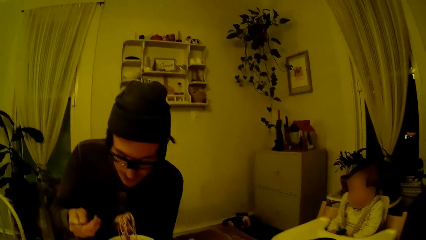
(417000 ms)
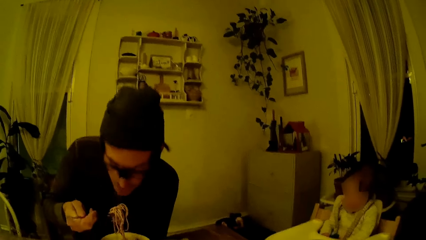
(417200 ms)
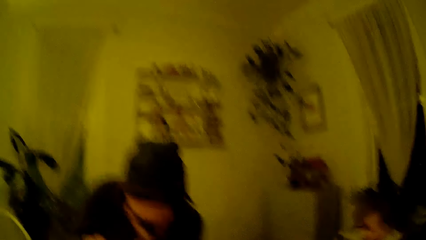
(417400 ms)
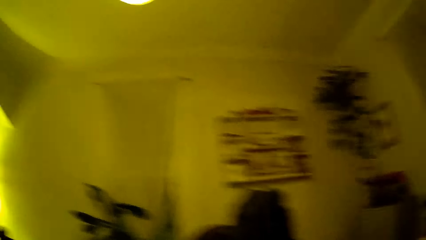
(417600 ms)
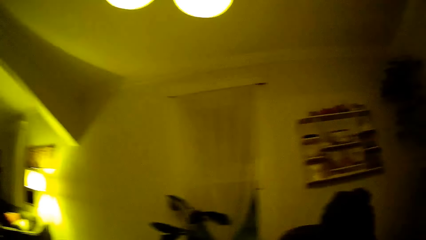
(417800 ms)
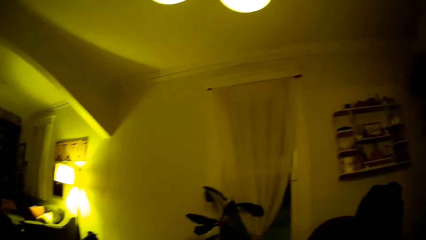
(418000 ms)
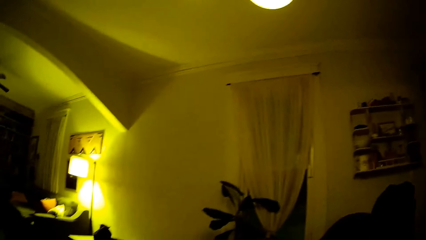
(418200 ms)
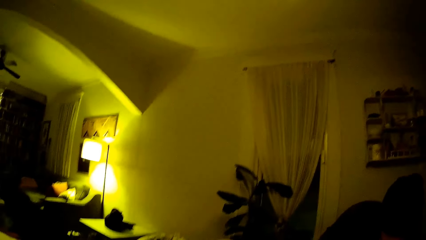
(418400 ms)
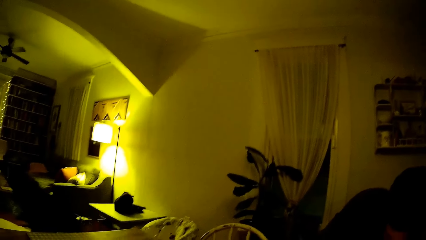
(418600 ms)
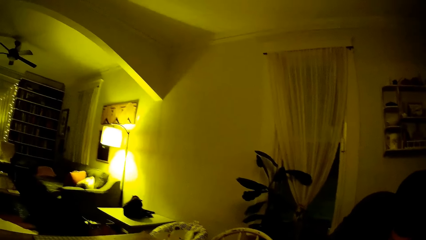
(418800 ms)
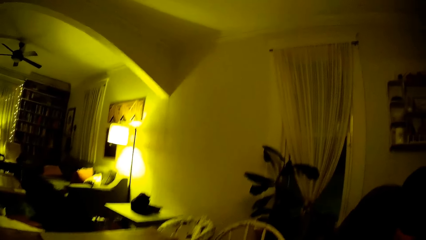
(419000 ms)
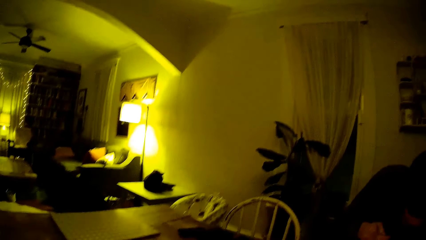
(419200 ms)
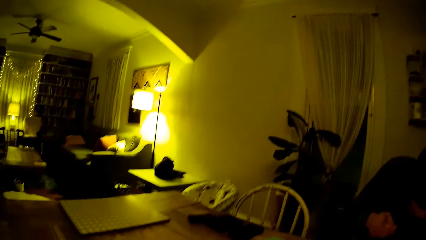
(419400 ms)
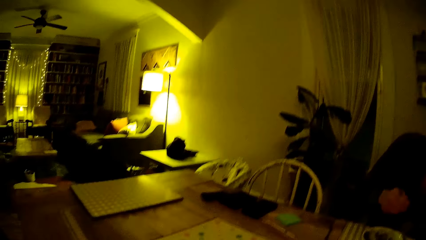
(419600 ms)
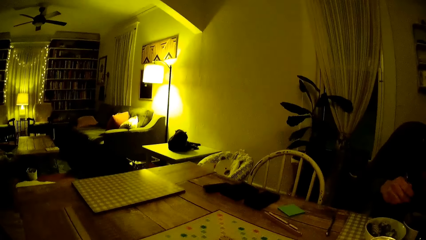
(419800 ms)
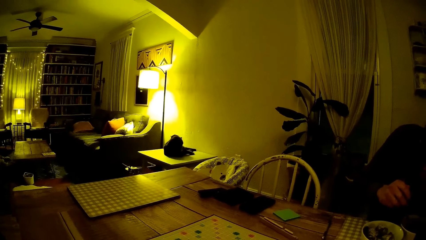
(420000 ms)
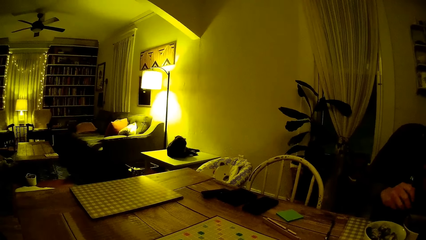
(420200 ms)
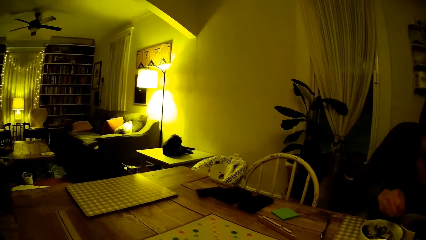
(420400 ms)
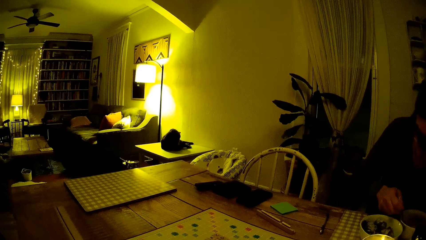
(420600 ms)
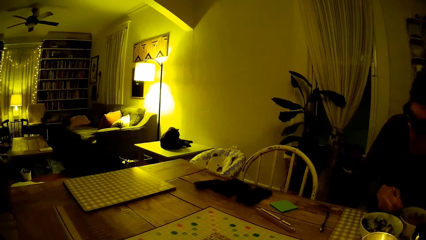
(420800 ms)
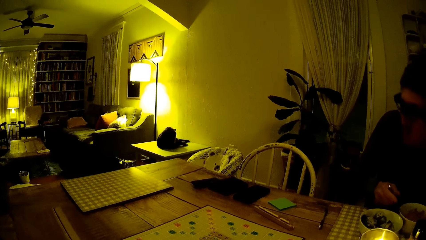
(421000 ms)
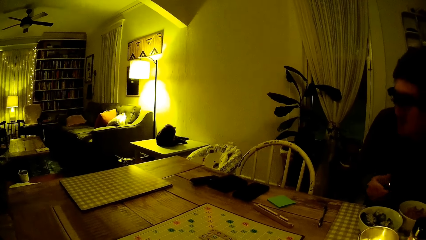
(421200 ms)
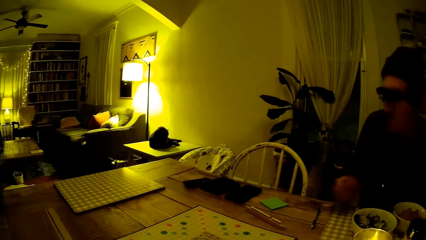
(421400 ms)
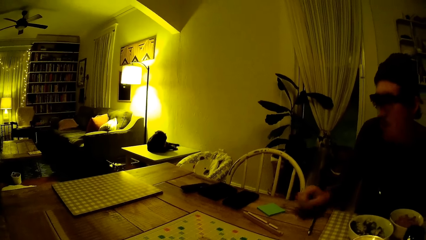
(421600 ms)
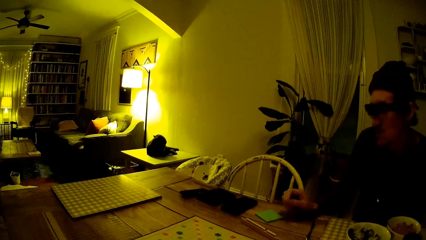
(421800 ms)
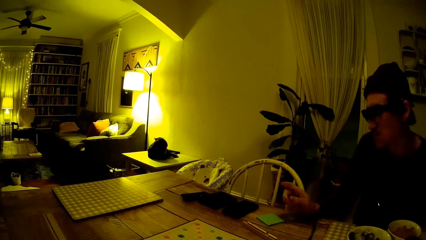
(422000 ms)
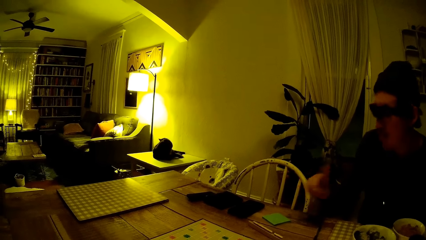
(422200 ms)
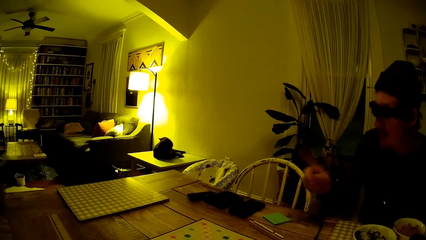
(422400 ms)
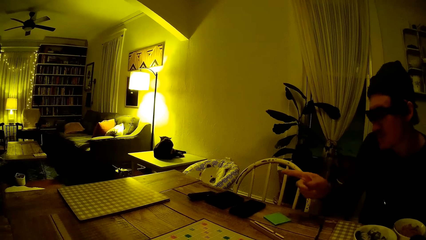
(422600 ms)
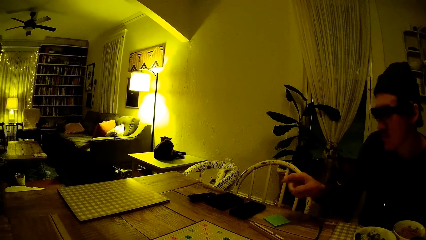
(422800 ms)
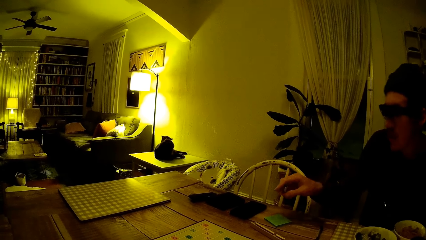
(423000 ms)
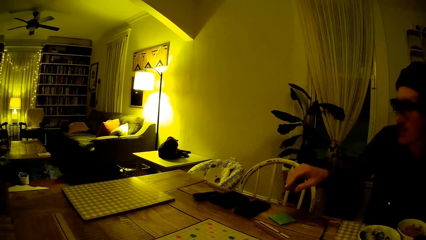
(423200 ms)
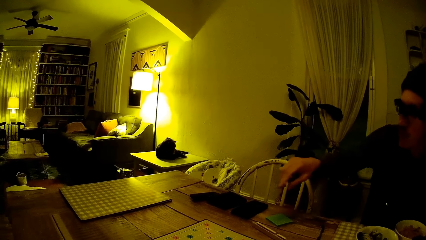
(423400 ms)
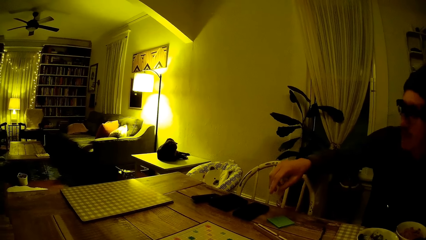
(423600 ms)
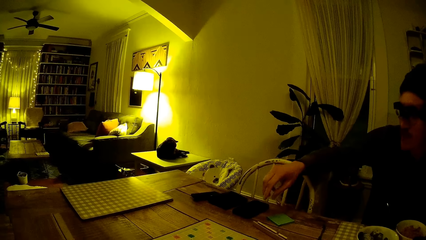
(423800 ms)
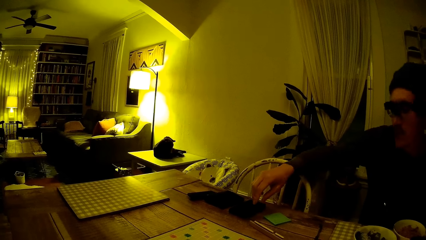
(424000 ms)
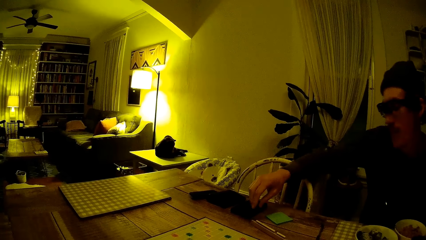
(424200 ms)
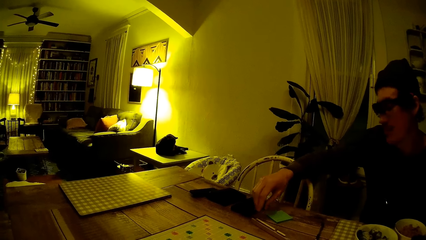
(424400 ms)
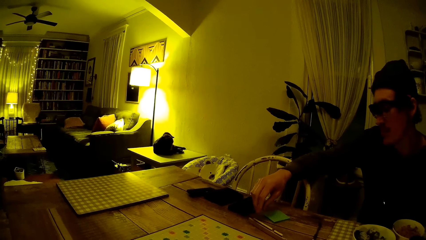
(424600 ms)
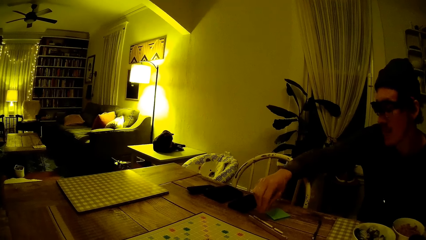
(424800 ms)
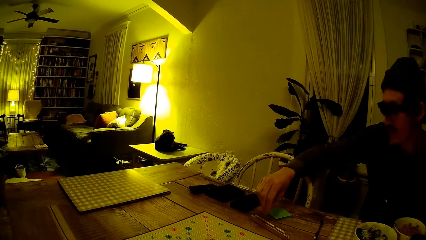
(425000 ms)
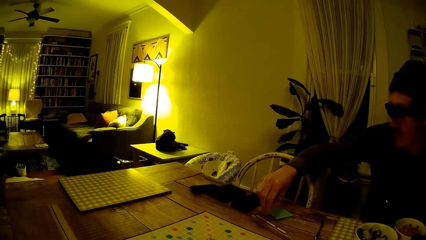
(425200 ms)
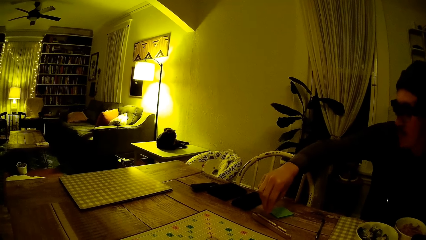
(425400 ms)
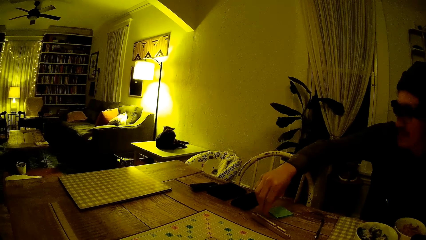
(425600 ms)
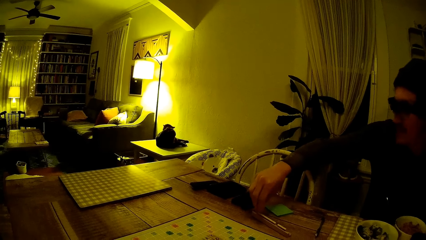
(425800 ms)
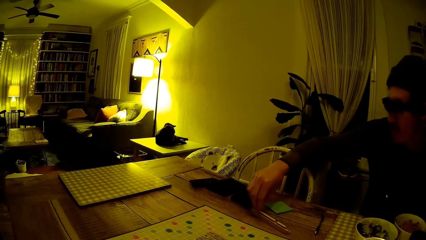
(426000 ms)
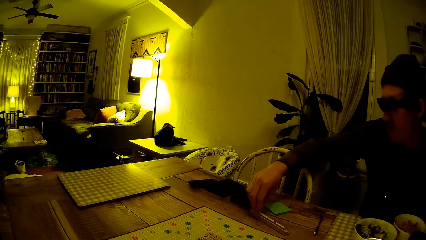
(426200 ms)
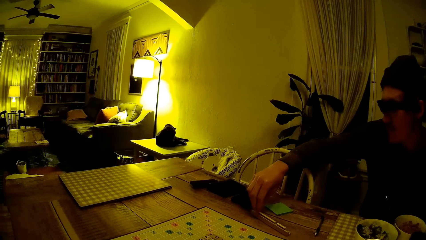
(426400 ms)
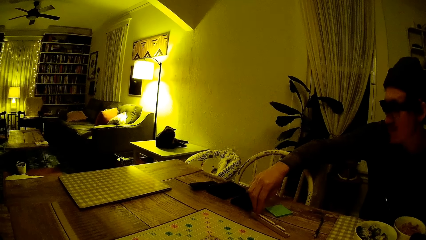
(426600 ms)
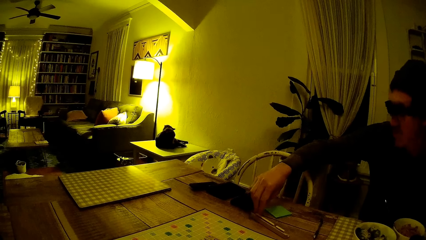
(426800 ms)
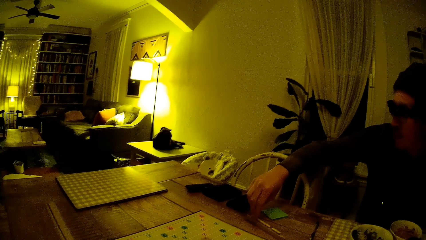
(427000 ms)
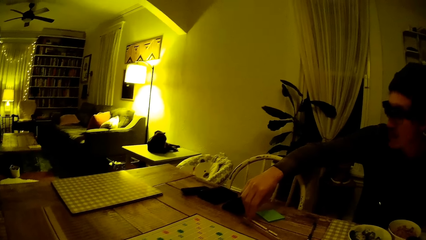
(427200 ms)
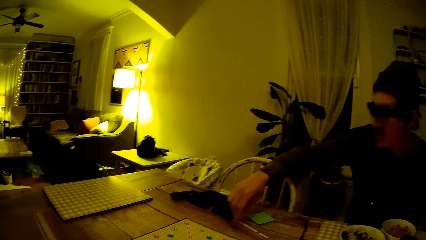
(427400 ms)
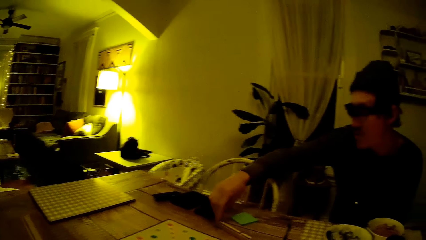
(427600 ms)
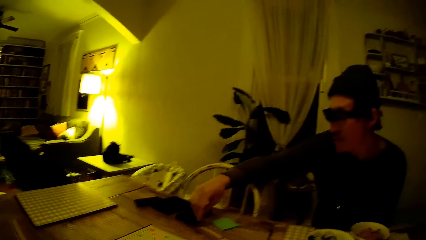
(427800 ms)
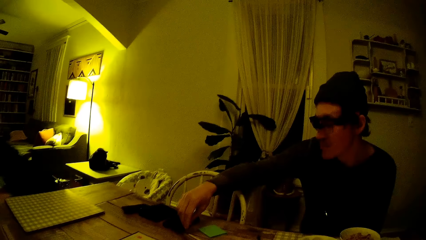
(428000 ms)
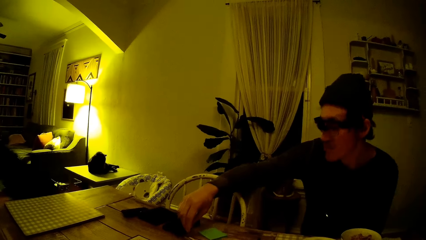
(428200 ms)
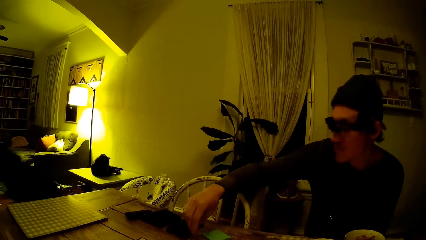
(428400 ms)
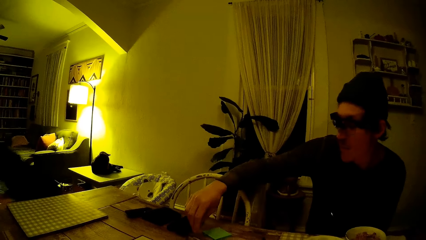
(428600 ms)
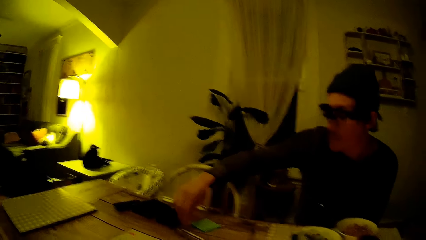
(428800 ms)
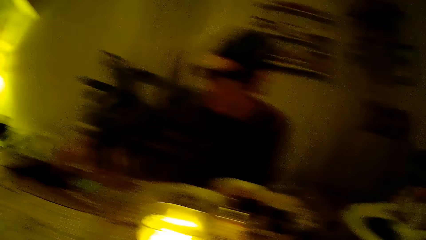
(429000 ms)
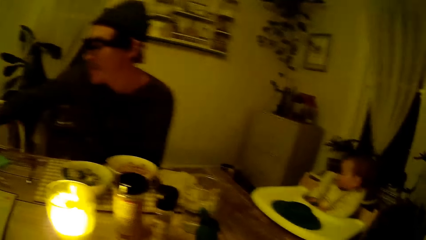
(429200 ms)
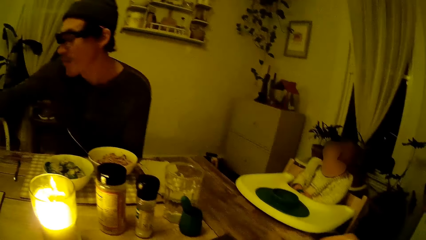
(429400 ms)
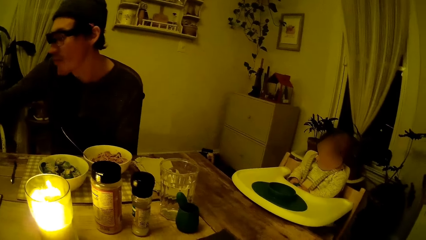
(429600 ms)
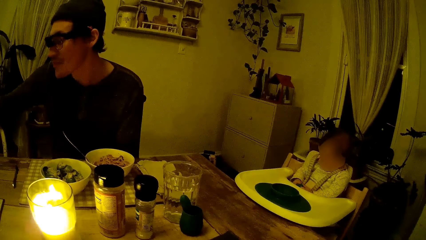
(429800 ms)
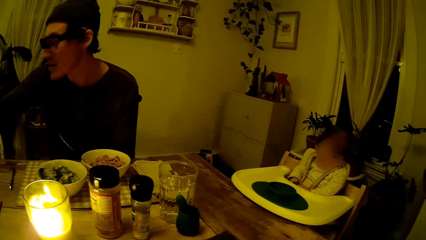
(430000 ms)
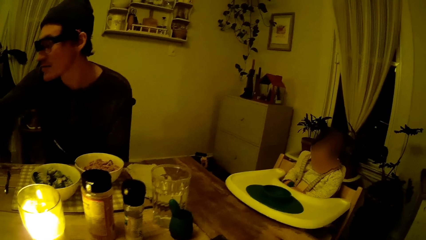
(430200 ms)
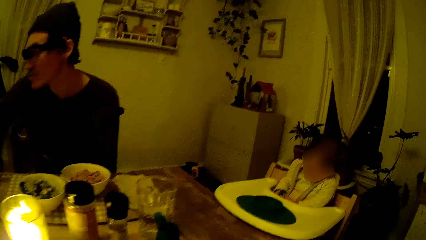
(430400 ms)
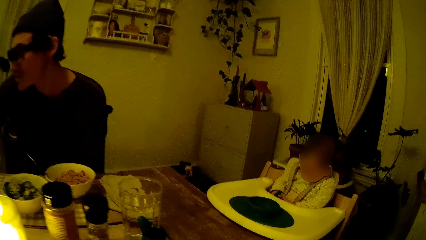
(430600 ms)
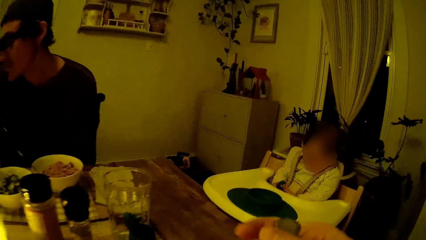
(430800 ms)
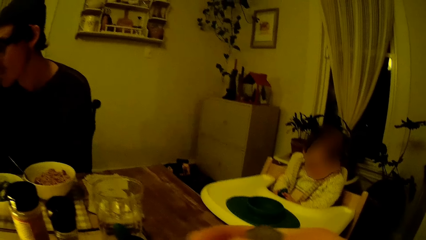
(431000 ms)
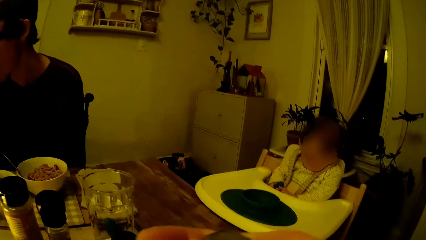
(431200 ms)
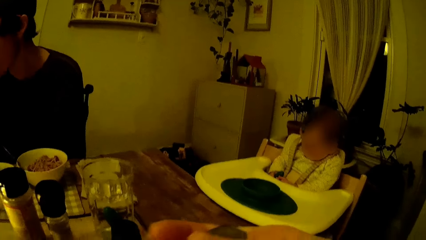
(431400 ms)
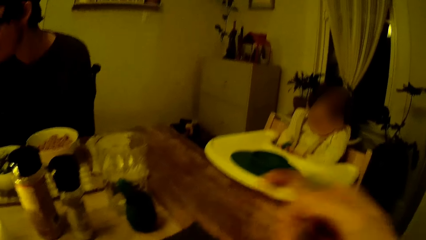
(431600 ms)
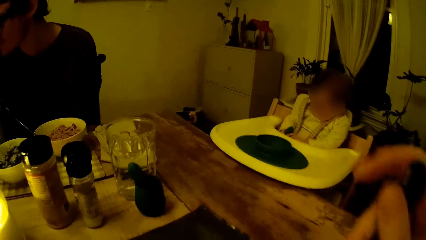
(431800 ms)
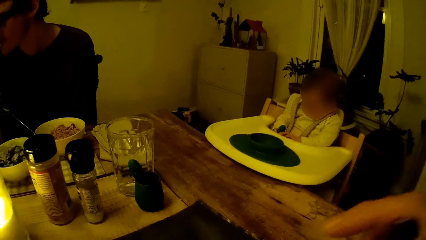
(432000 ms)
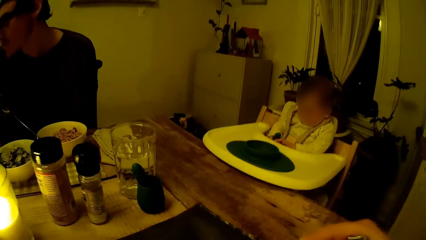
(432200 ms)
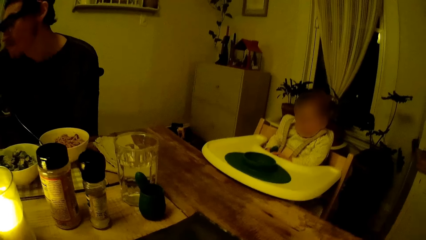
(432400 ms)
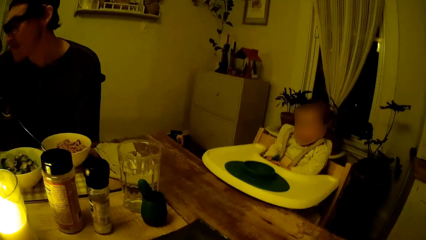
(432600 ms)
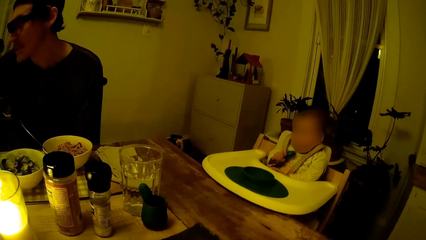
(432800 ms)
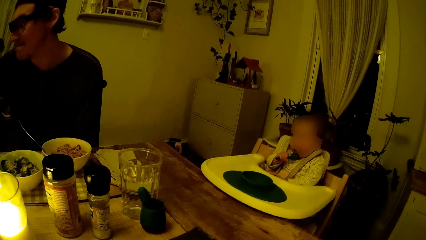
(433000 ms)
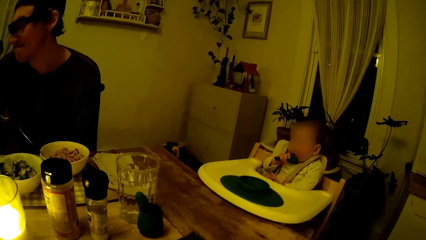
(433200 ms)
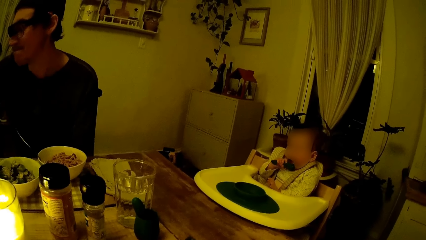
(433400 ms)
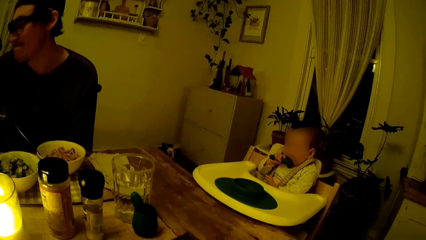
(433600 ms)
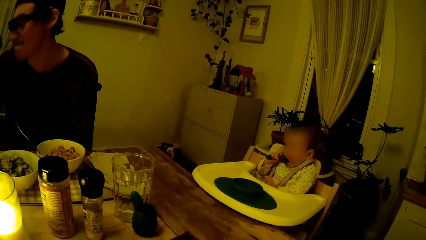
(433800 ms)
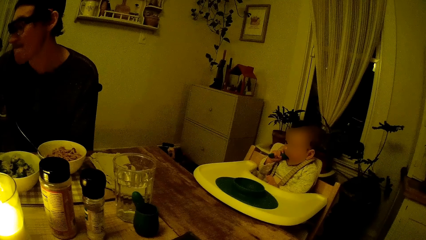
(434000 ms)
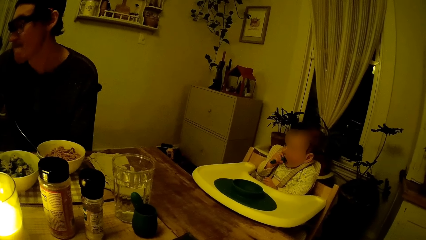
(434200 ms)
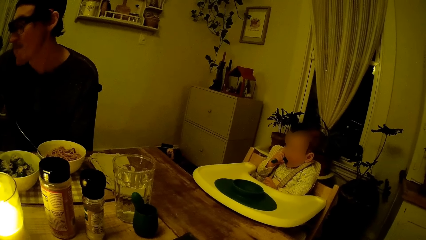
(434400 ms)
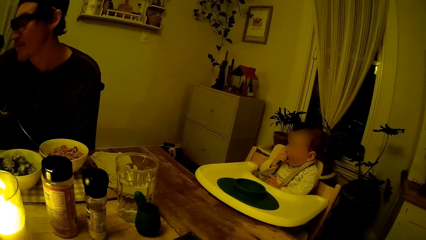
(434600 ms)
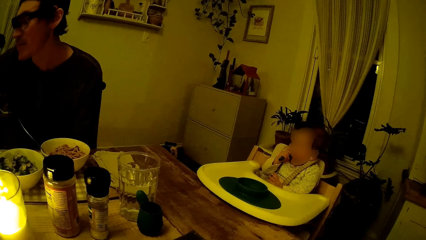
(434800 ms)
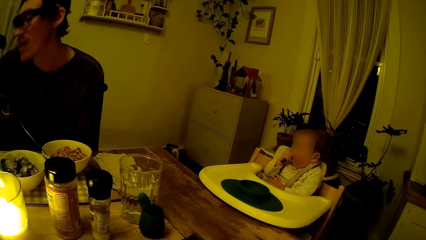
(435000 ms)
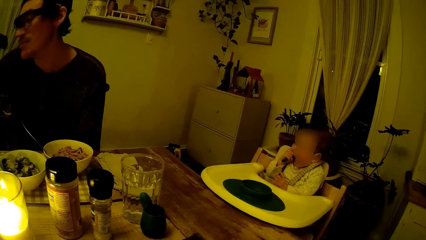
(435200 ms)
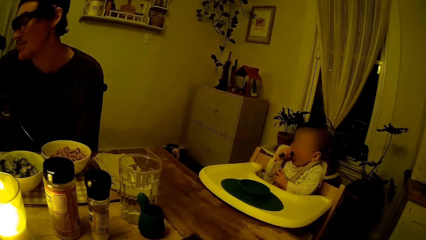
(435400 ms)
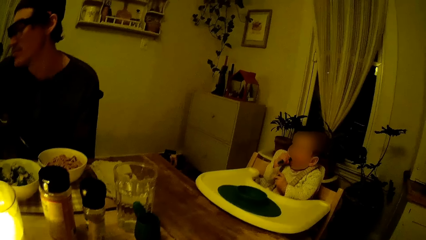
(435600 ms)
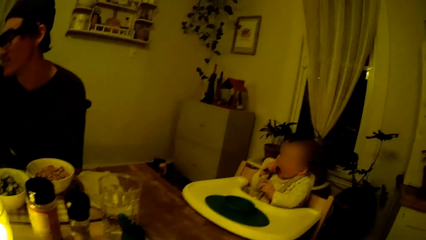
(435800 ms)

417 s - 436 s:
The man eats food from the spoon. He drops the fork in the bowl. He sways the finger. He moves to the rhythm of the song in the background. He holds the hand over the table. The camera wearer eats food with the spoon in her right hand. She picks up the cutlery.
